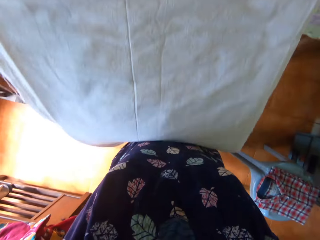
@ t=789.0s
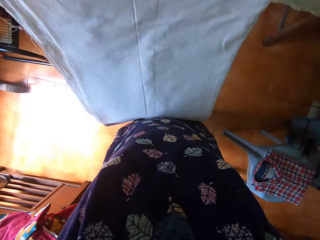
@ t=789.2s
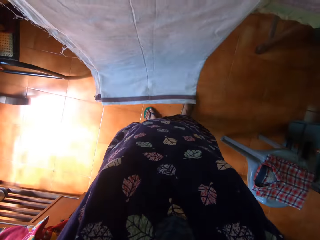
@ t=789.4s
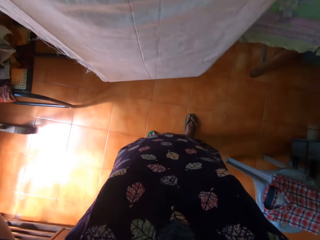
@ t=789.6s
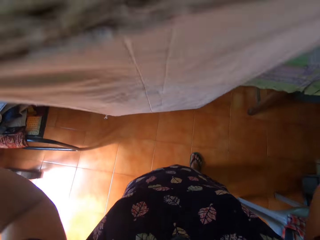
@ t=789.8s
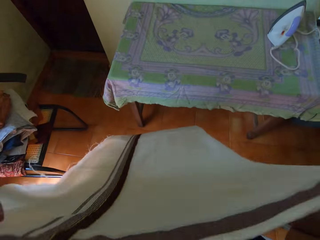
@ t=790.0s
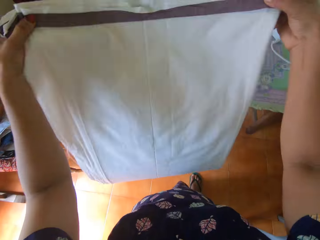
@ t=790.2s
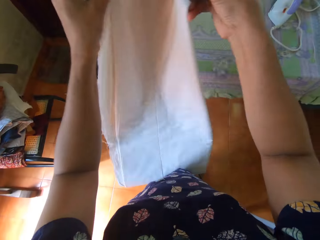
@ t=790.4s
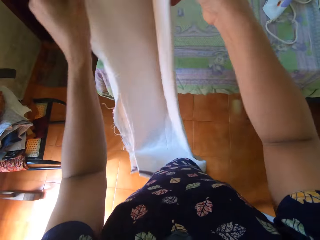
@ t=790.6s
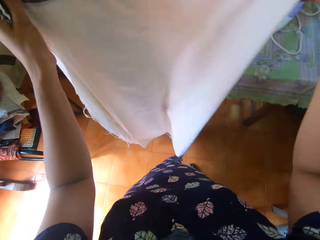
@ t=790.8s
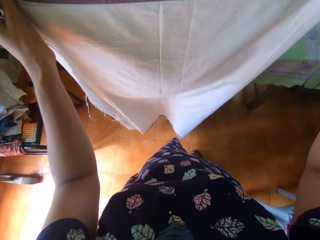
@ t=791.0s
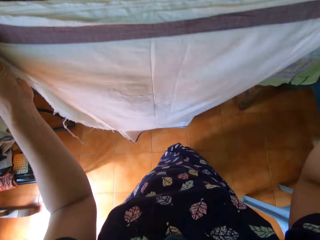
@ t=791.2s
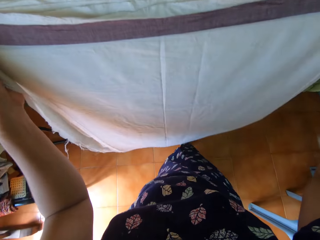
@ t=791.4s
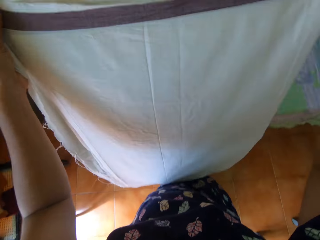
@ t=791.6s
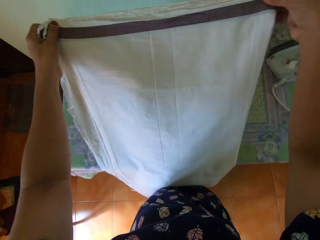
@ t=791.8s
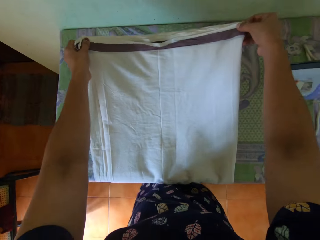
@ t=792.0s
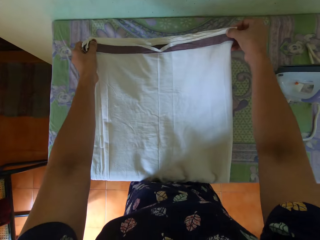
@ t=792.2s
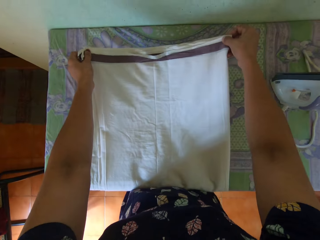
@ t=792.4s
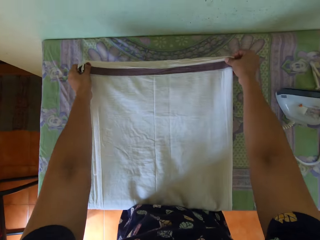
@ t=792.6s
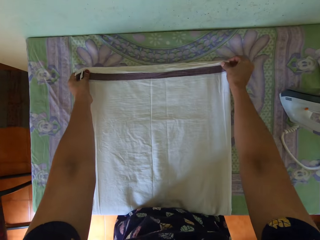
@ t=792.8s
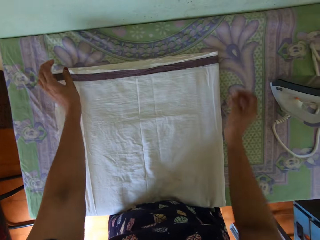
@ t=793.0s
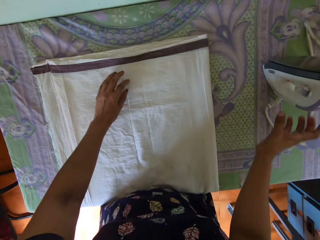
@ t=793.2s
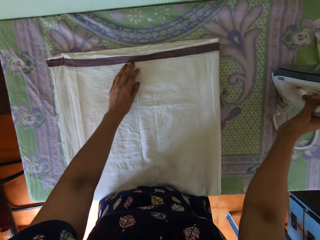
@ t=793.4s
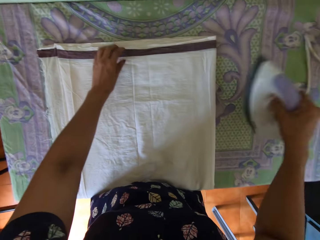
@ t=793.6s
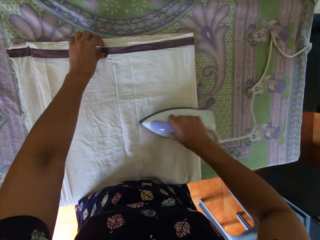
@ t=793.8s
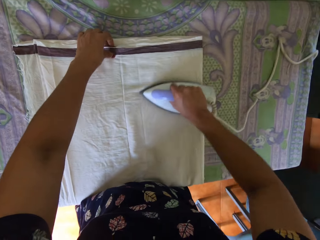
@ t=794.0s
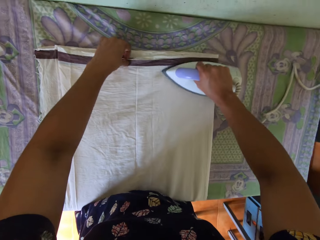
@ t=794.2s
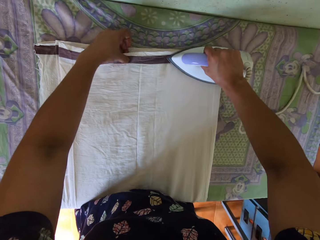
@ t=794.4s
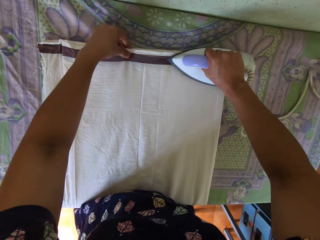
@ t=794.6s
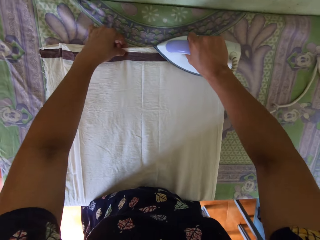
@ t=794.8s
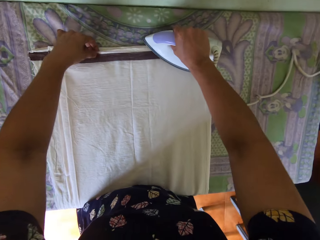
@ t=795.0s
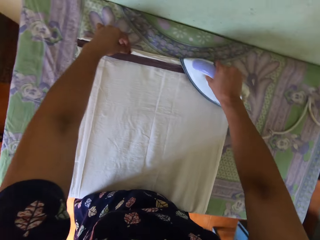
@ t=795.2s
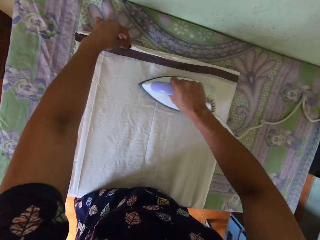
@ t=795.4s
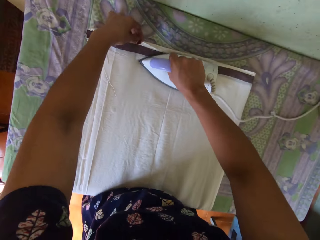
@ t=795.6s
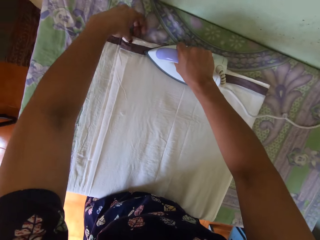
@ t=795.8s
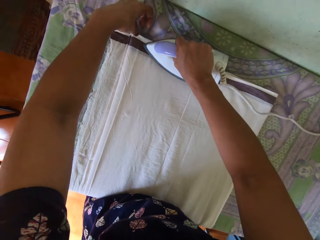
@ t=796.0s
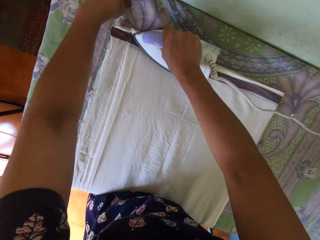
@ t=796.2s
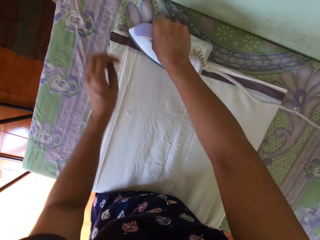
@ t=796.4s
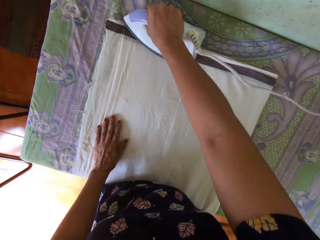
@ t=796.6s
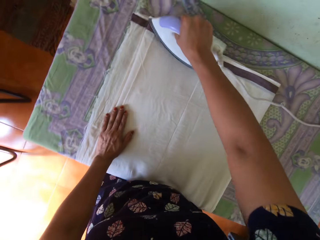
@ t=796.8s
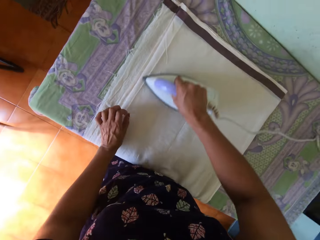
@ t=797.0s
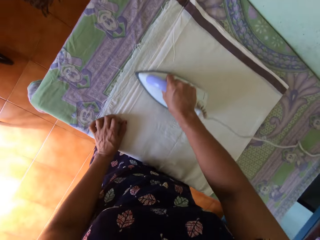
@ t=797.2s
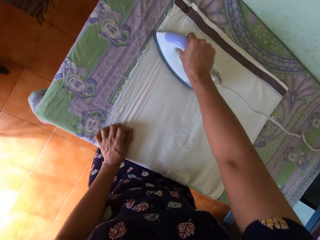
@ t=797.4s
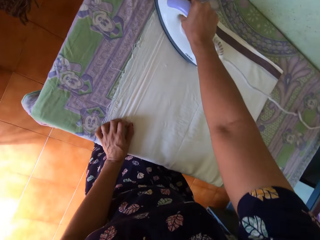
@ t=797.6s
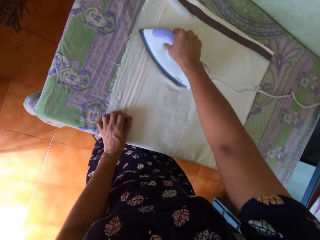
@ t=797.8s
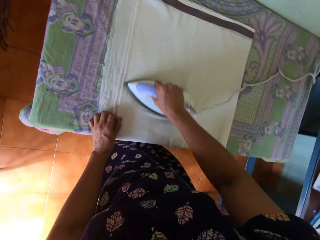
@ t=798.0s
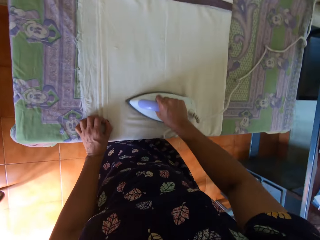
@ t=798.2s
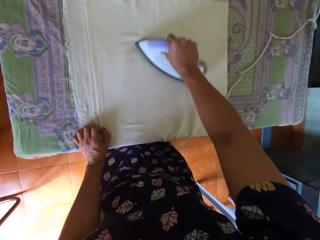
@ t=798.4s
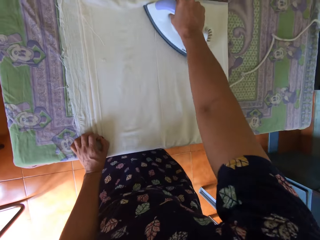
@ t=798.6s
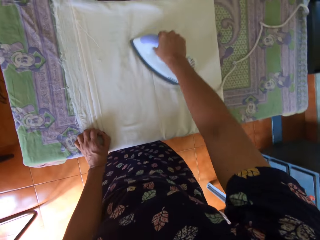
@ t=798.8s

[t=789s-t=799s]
The camera wearer folds a cloth and moves the cloth apart. She lays the bedsheet on the table with both her hands. She rests her hand on the cloth. She picks up the electric iron from the table with her right hand. She moves her hand along the cloth. She irons the bedsheet on the table with the electric iron in her right hand. She moves her hand along the cloth. She does so again. She removes her hand from the cloth, rests her hand on the cloth, and moves her hand along the cloth.

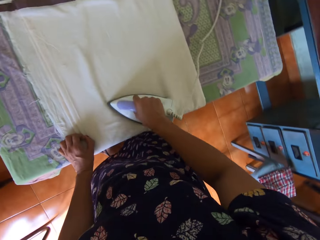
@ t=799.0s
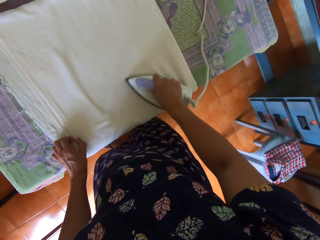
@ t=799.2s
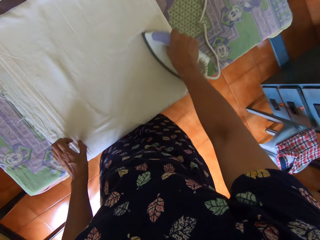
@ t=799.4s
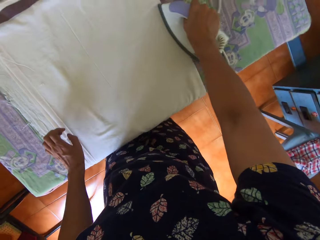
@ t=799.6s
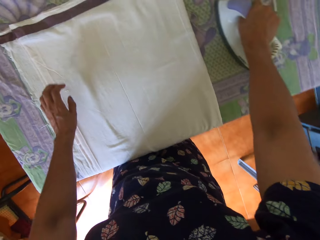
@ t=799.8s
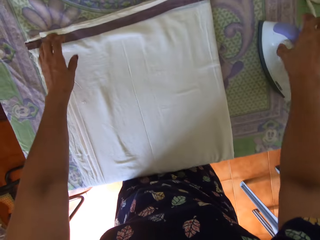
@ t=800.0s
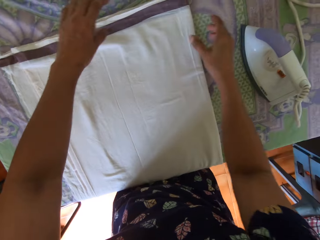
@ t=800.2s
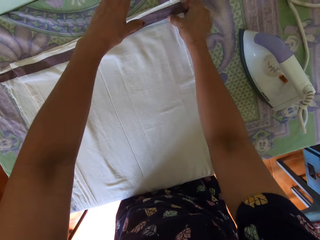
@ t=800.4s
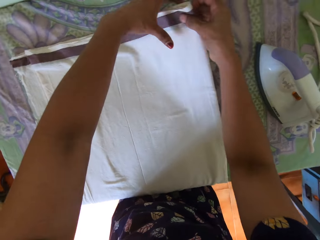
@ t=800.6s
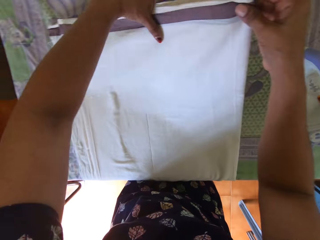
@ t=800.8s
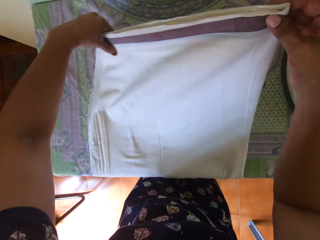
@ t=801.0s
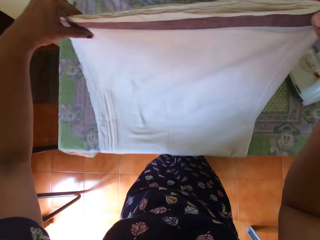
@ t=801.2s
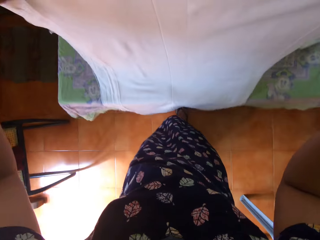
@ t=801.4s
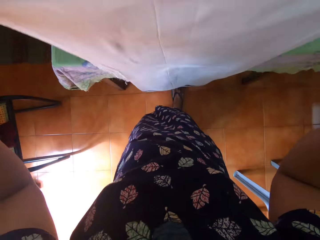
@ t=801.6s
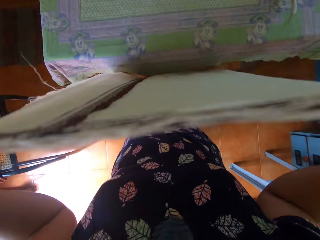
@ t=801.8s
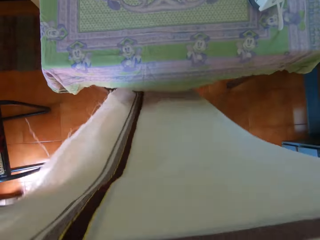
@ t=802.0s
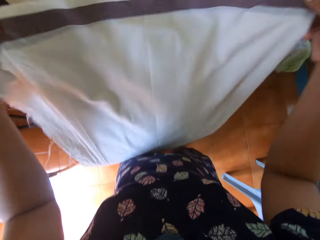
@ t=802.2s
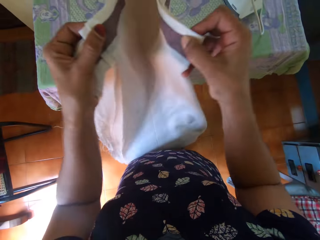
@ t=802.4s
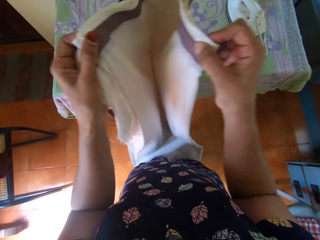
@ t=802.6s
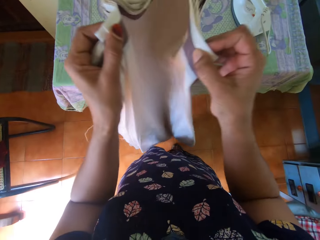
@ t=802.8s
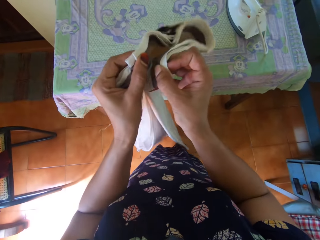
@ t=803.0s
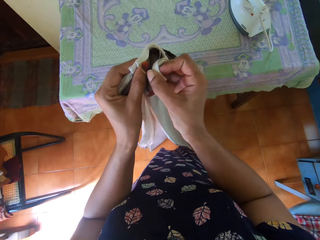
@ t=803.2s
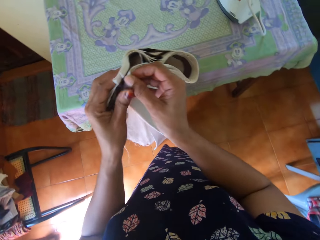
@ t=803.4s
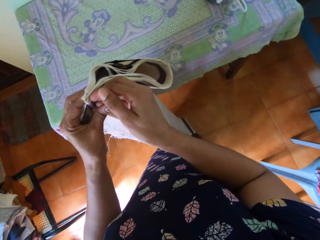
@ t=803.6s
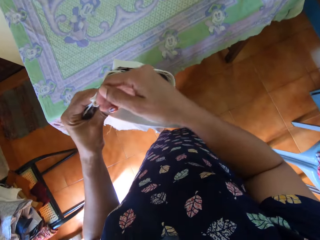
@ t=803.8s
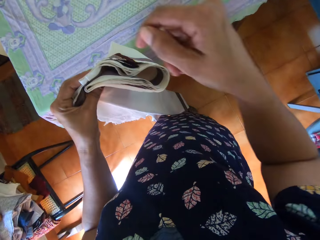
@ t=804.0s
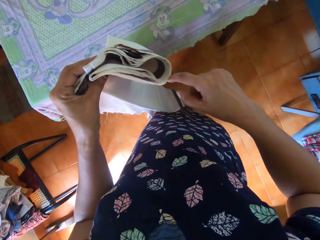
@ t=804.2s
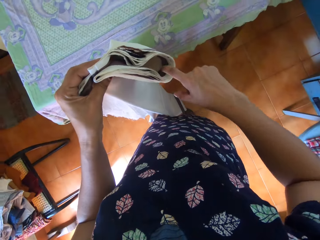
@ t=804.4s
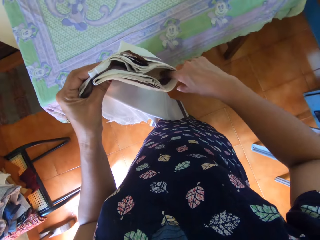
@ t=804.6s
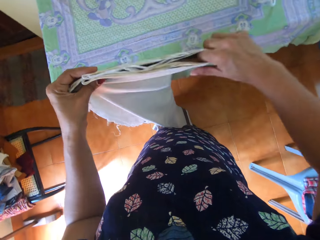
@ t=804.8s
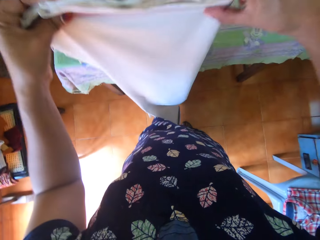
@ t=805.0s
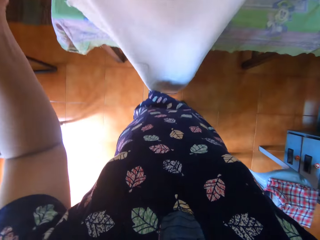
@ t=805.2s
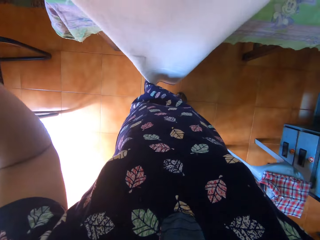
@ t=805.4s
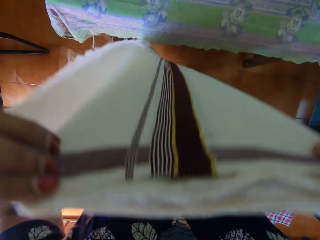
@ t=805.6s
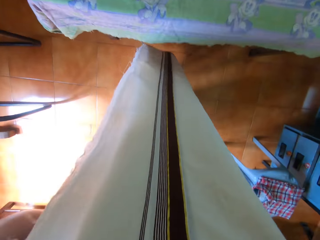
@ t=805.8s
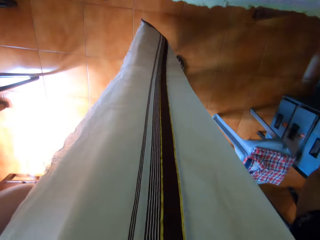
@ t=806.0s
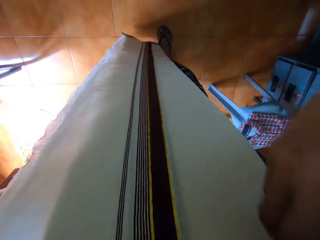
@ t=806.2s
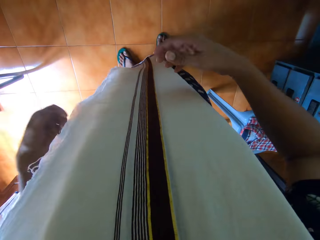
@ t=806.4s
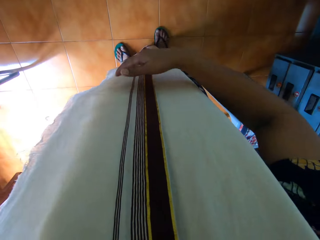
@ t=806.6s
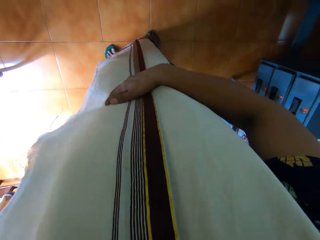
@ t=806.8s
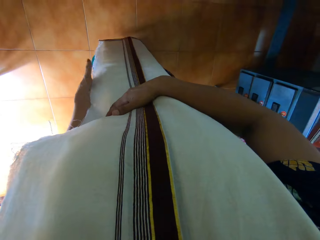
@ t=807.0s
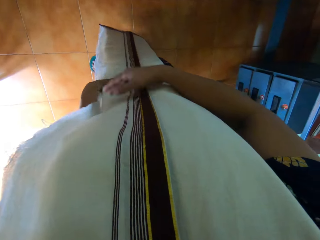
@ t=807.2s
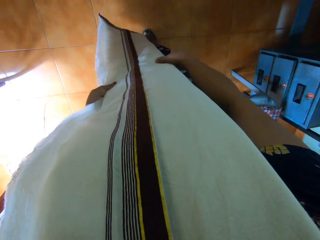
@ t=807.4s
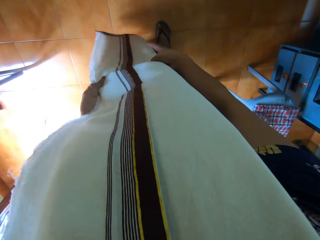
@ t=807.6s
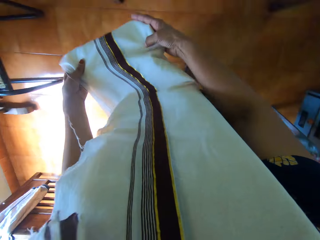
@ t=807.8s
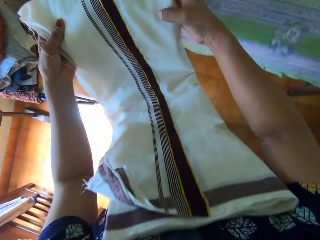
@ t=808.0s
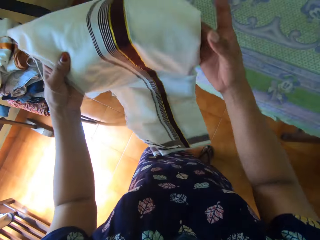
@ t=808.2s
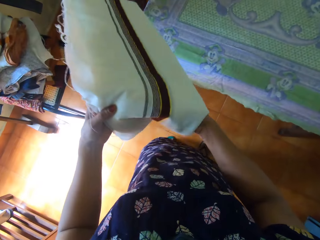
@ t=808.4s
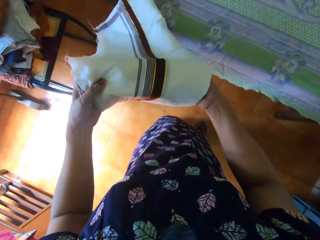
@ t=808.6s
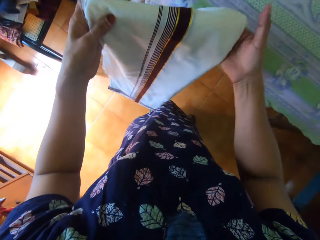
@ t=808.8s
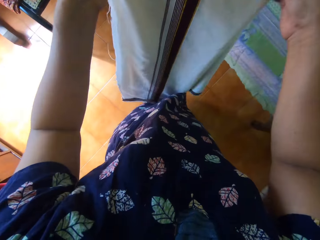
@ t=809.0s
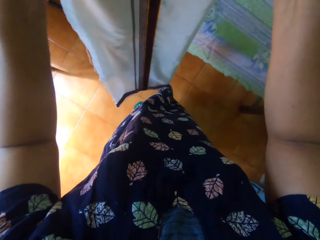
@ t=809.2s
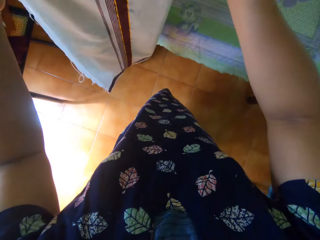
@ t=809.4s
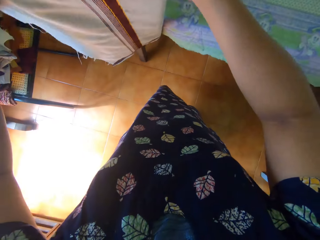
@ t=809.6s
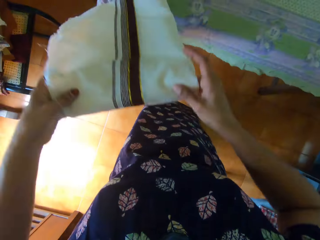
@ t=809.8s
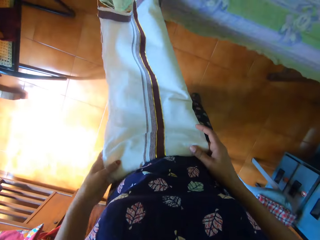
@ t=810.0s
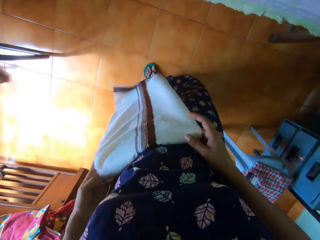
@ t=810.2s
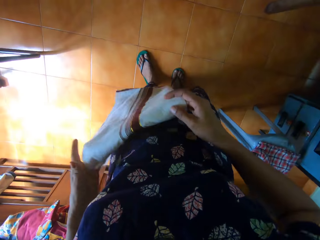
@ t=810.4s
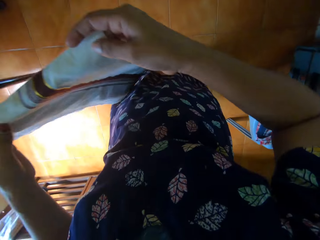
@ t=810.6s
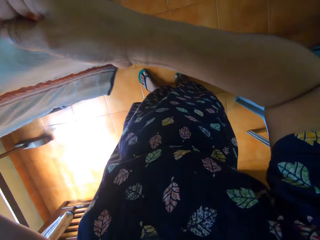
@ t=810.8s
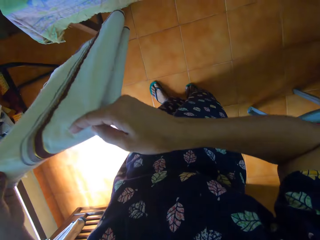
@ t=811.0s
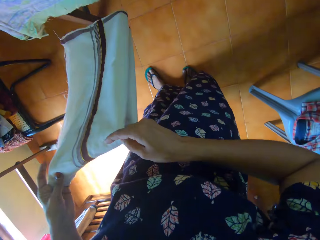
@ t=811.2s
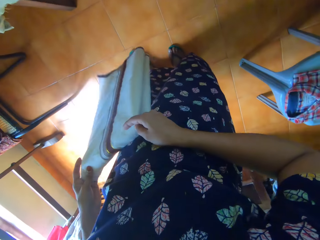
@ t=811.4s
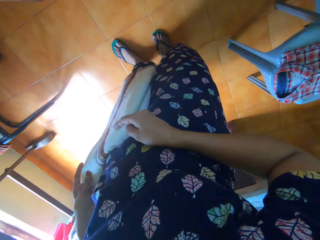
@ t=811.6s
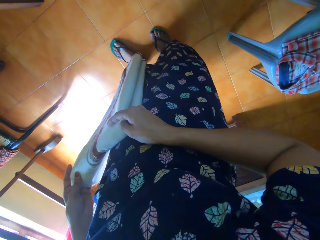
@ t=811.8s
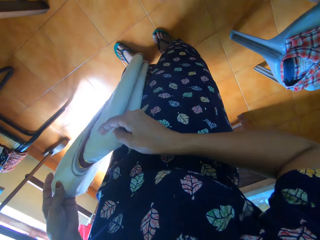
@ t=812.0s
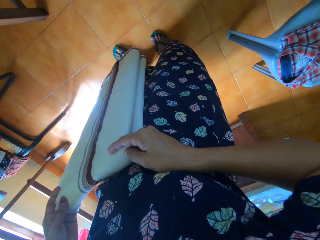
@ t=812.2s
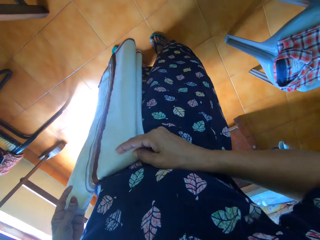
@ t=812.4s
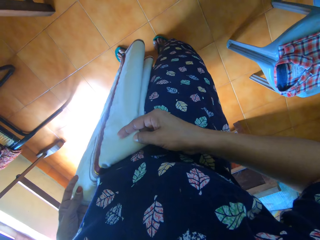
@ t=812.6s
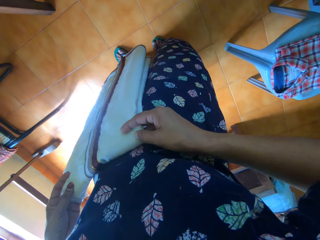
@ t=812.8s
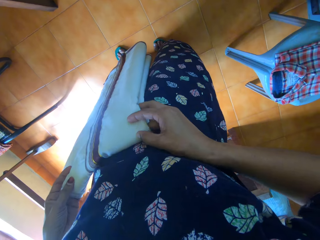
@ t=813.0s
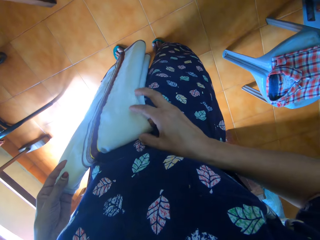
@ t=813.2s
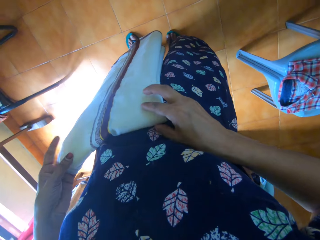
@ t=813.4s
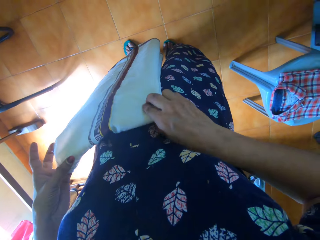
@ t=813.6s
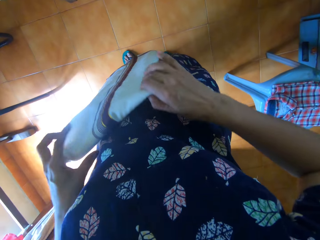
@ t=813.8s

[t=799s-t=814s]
The camera wearer moves the iron box aside. She moves her left hand and moves the right hand. She holds a cloth. She folds the bedsheet with both her hands. She lifts the cloth. She lifts the cloth.
